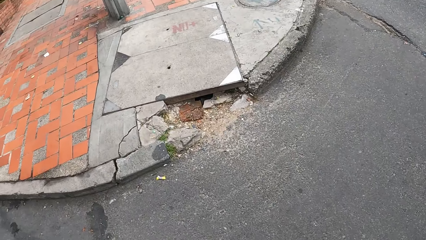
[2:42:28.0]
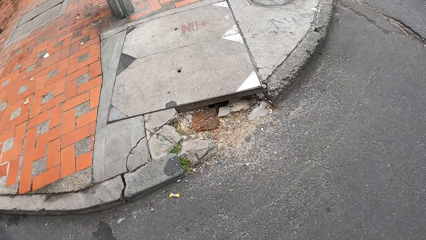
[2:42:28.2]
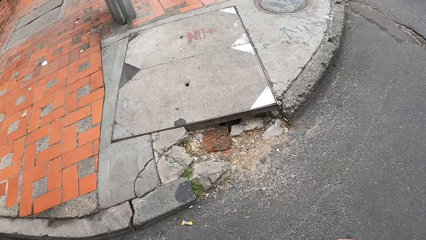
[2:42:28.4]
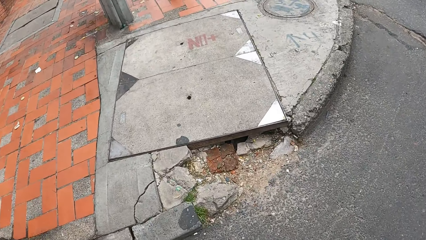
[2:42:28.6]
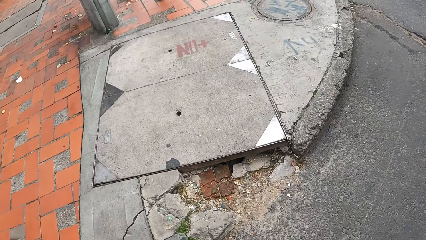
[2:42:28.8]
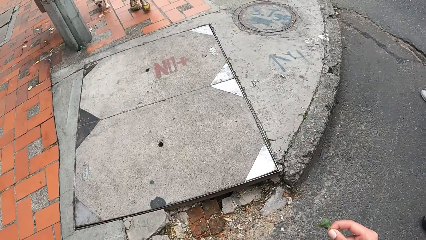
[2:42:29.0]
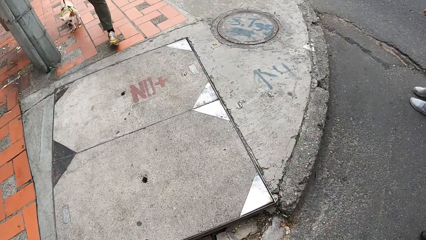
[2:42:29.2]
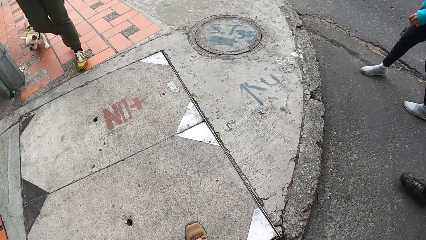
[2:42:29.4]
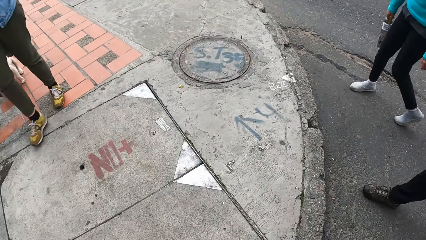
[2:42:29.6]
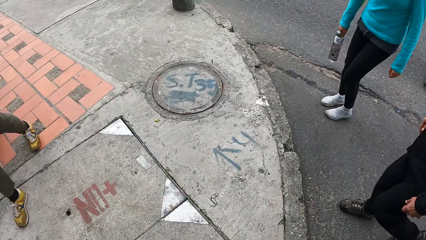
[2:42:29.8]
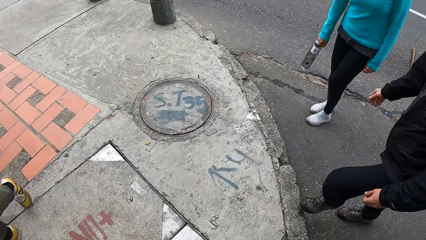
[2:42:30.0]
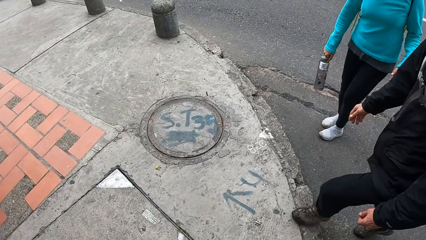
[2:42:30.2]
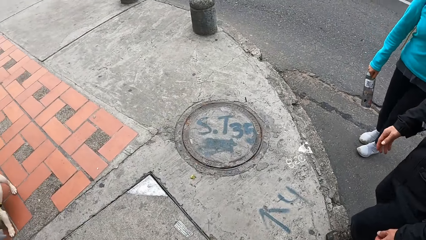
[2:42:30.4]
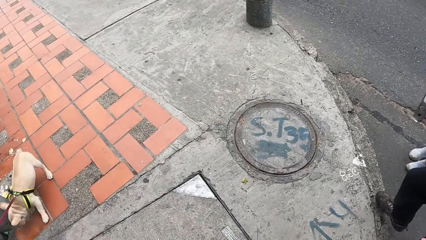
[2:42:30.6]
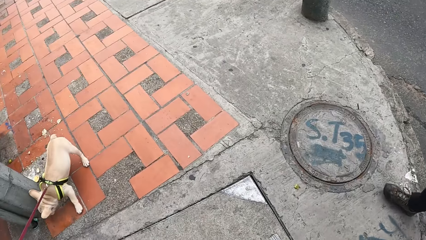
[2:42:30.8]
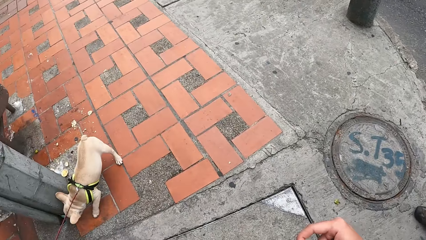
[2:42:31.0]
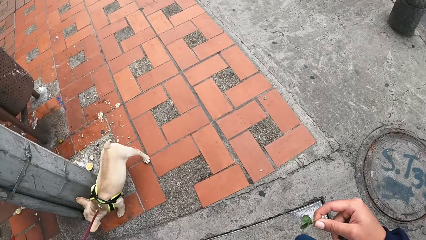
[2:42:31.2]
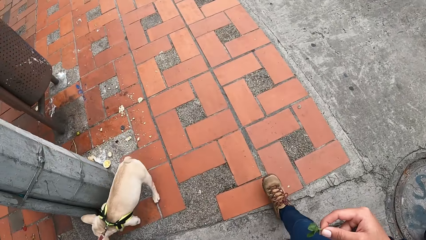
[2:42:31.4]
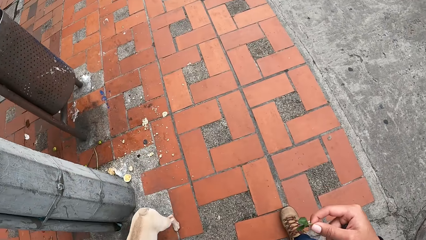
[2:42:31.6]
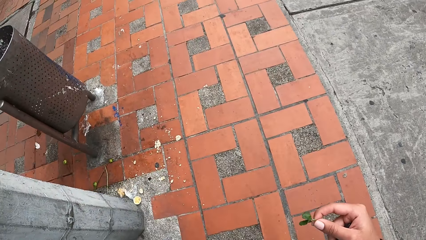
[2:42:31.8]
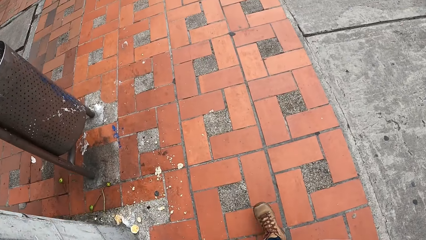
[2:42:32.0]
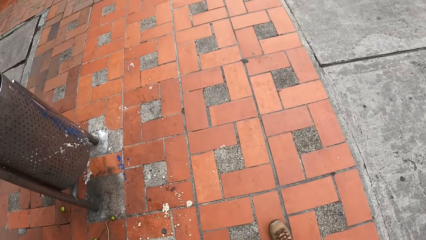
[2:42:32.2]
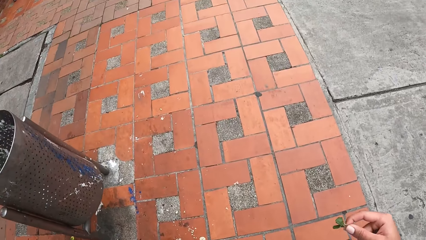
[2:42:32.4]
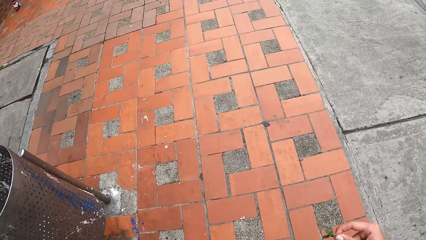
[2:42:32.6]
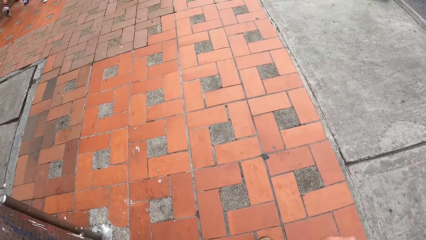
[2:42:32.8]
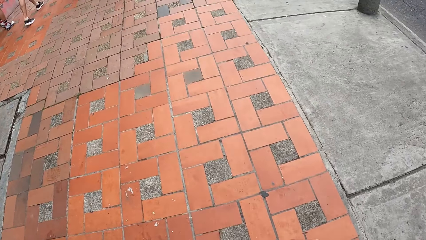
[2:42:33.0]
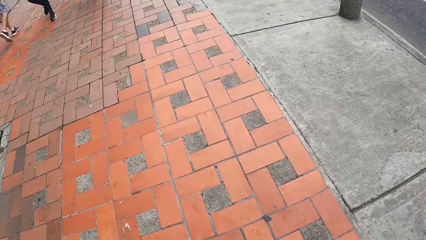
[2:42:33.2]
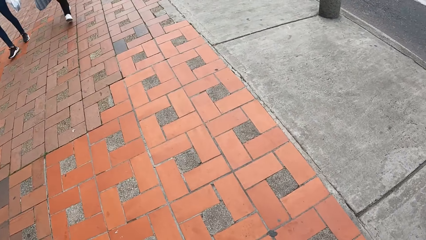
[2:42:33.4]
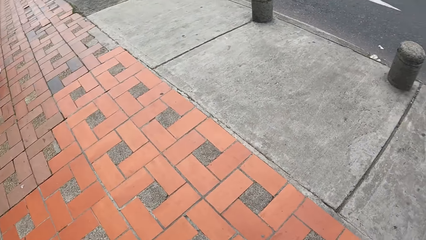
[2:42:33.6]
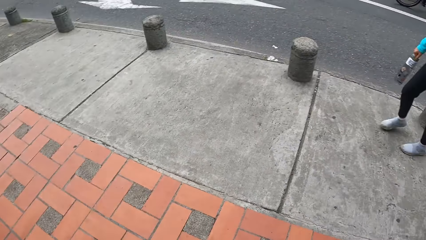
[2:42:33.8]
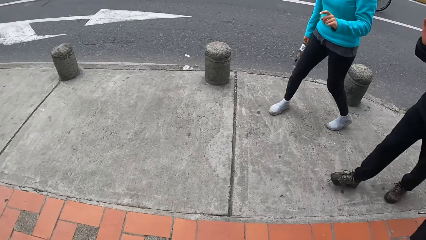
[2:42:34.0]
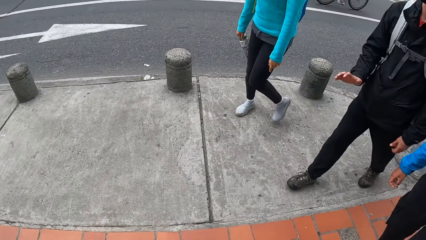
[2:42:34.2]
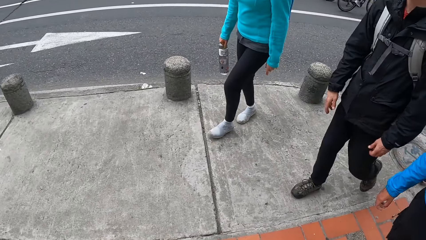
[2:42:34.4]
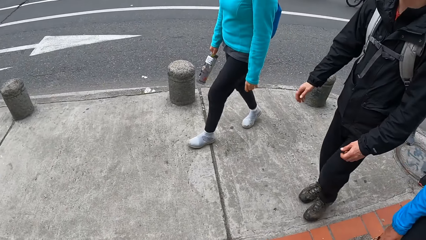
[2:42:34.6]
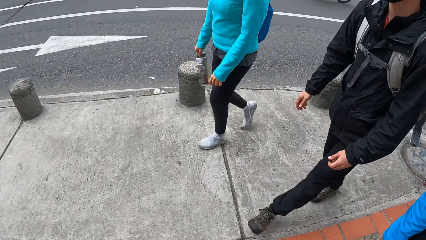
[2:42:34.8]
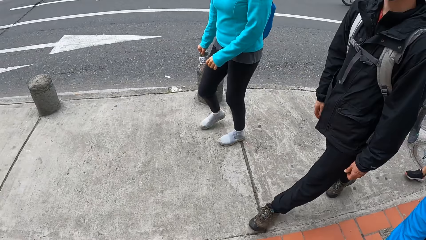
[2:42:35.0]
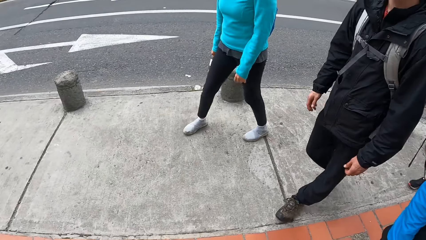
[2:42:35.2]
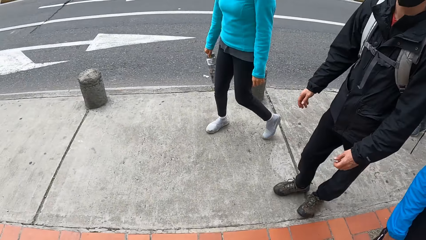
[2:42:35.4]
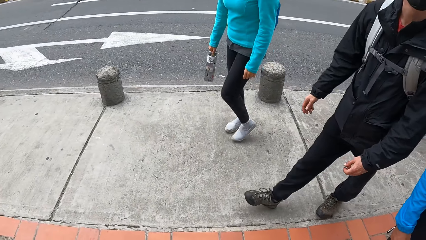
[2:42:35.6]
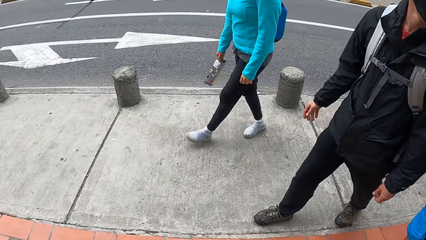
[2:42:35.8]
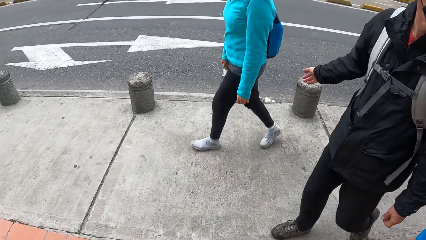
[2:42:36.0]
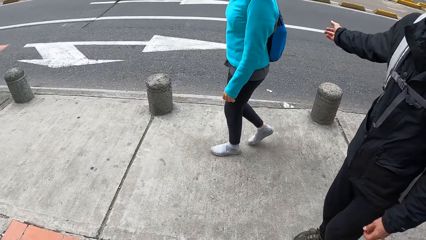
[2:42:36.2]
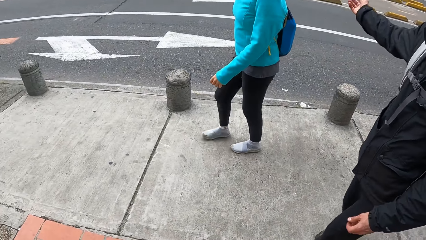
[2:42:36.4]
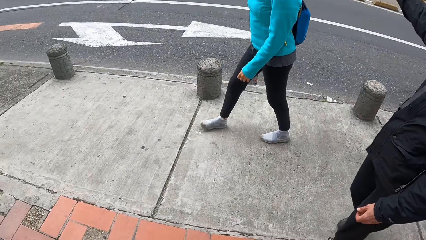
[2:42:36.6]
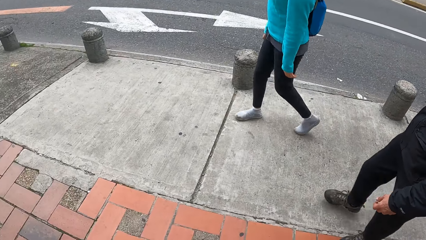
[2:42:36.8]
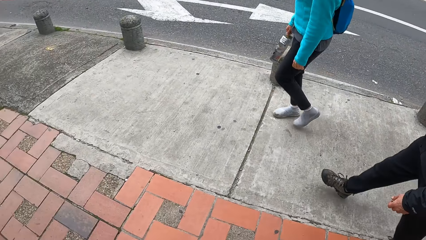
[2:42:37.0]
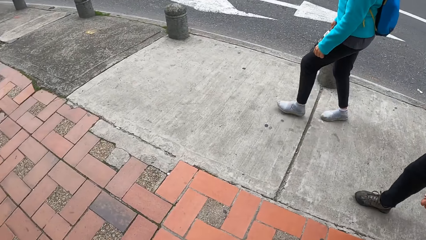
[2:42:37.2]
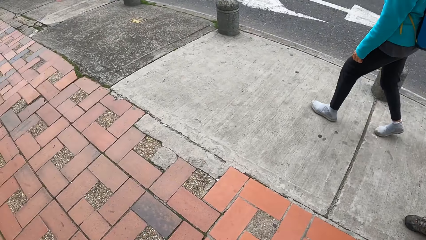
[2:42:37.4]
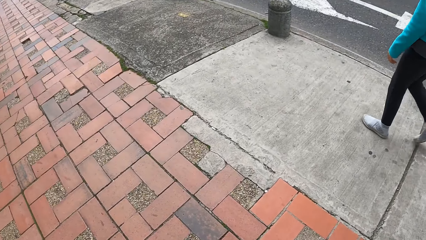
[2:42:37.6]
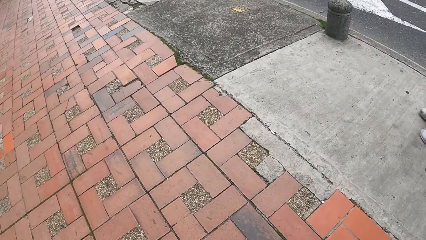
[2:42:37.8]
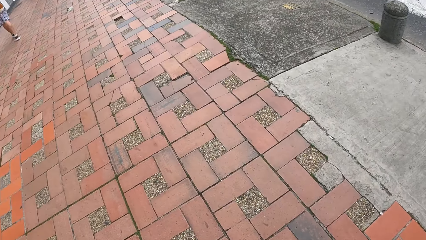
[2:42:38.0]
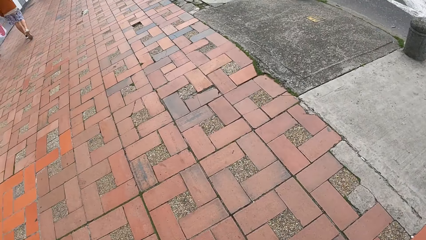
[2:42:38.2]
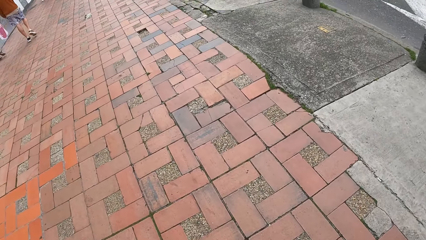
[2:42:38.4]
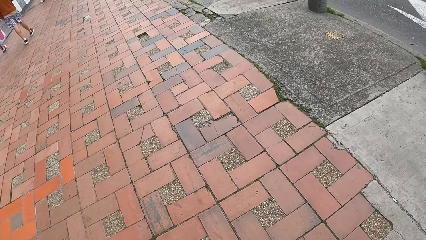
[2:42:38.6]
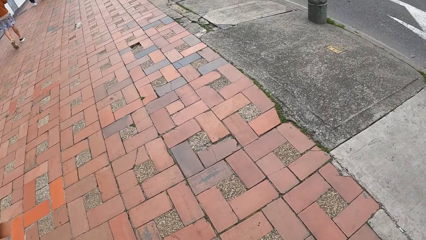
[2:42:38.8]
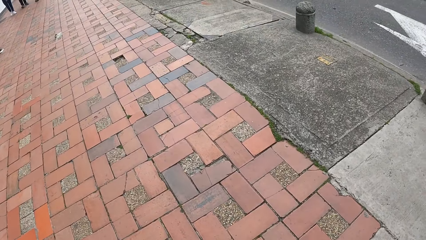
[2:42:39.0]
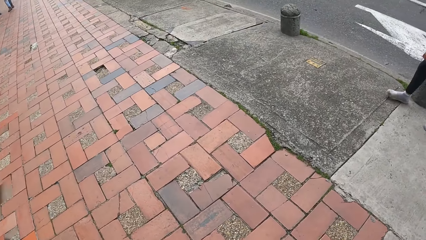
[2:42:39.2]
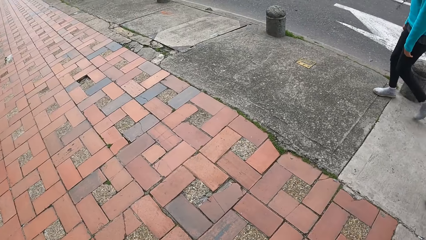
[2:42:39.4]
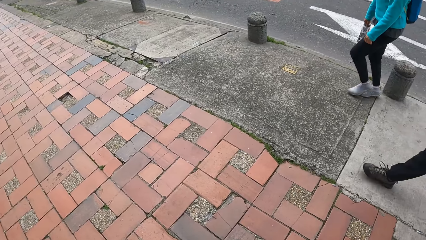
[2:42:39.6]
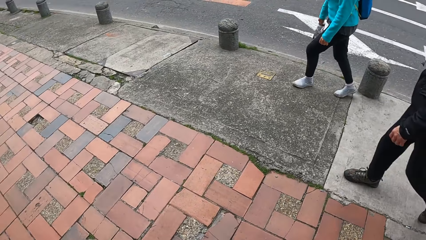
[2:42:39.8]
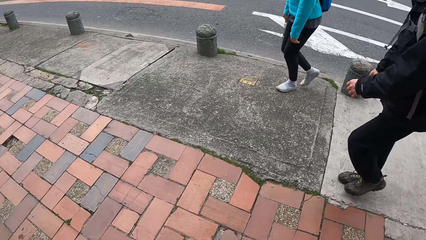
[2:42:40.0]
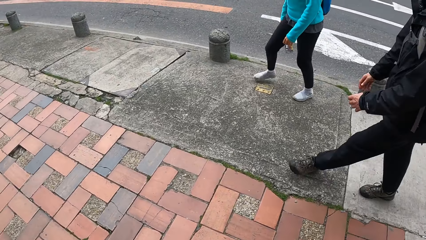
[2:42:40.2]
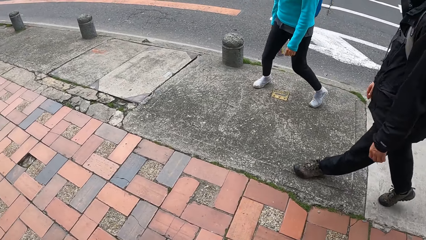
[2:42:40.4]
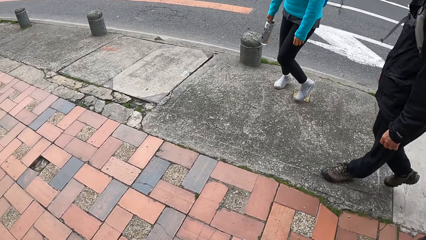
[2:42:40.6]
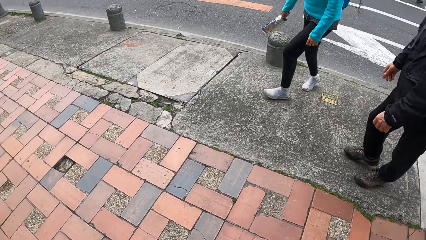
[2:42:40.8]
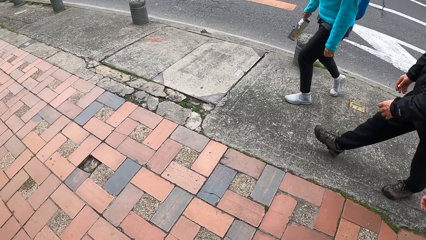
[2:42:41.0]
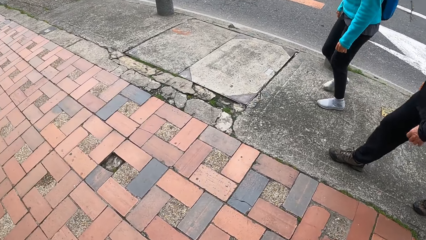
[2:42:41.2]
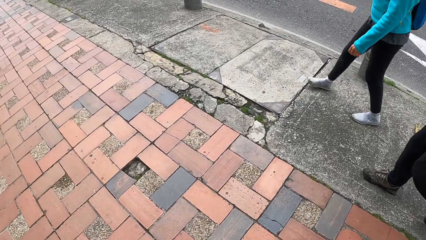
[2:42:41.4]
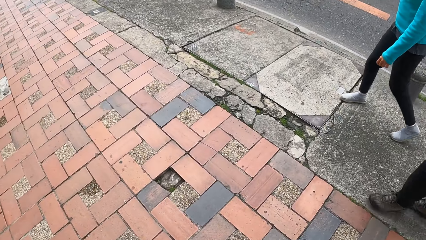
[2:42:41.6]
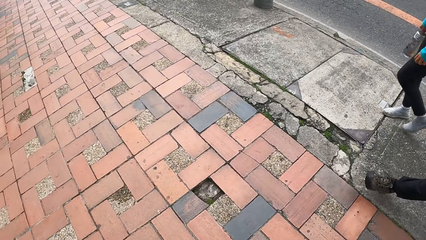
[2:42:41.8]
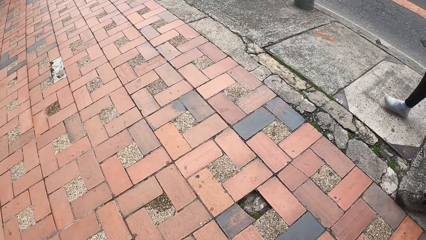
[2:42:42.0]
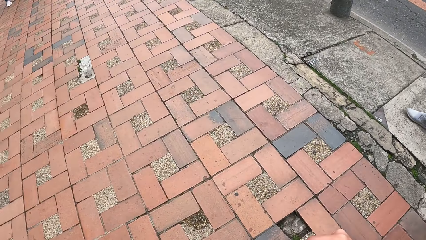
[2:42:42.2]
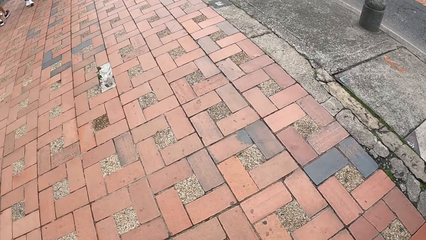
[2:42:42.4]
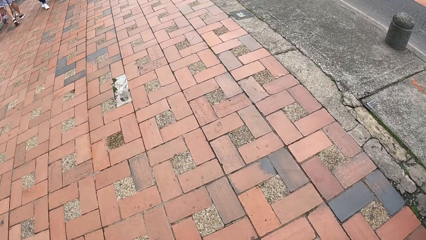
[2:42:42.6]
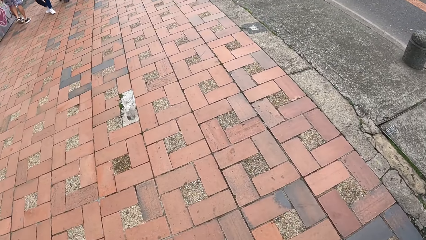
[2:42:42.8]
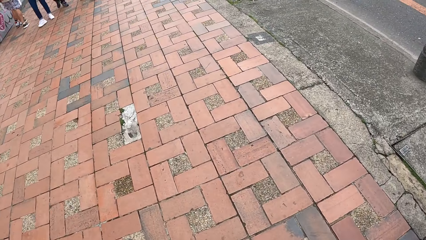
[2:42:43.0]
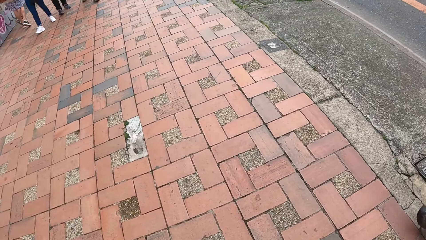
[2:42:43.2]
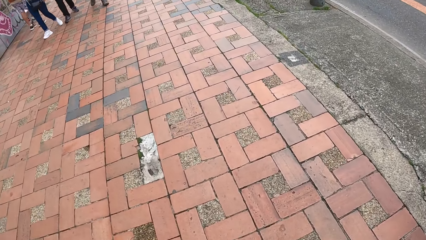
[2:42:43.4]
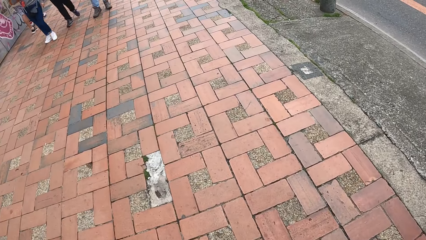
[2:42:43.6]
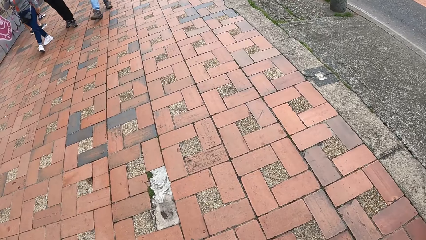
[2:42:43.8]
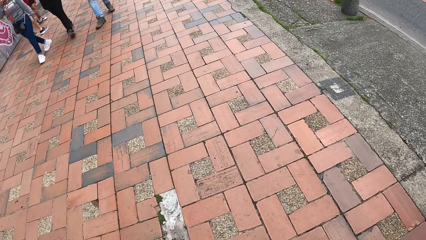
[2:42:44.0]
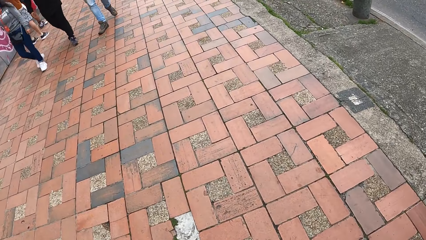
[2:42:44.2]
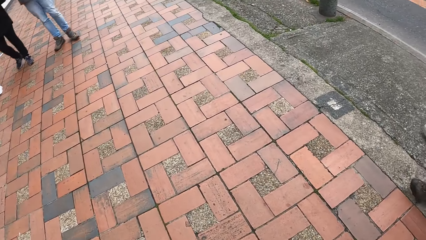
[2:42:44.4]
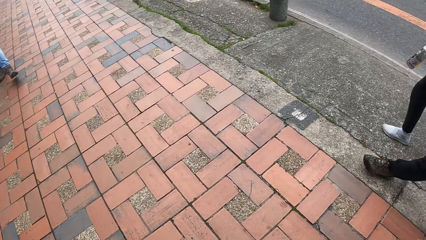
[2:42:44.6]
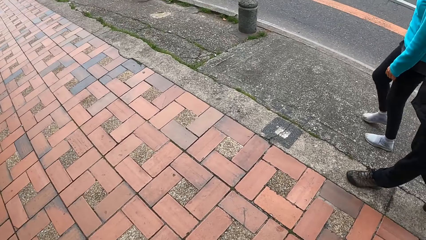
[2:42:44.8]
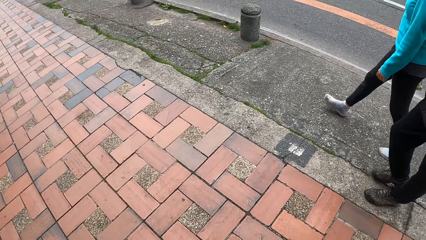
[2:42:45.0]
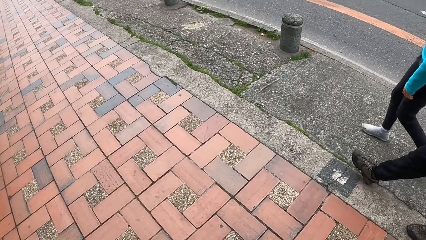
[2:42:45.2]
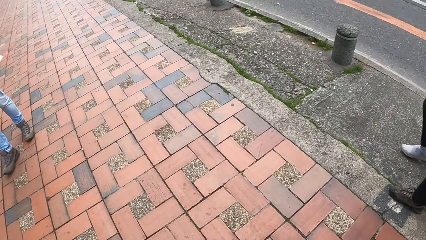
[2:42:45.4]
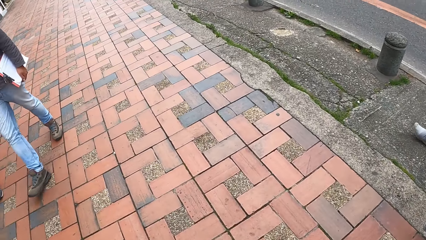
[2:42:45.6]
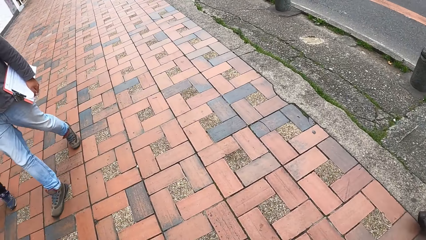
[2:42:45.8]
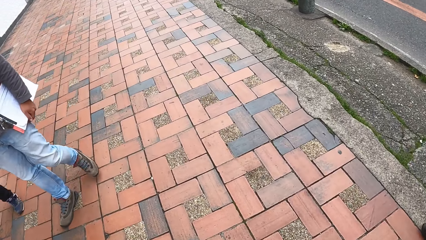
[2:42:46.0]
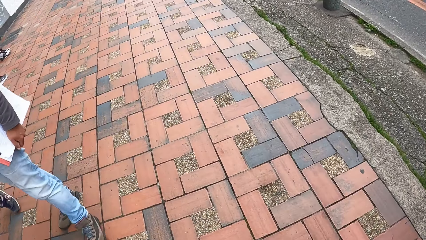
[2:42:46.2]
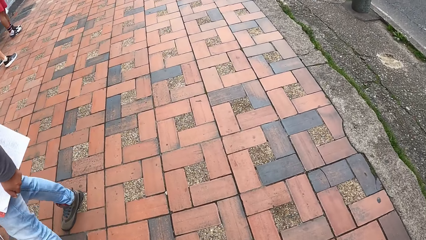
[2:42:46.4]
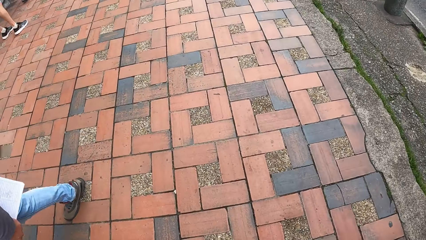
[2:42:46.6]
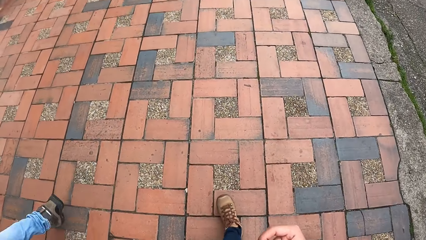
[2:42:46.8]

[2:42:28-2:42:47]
A dog walks past the camera wearer.
